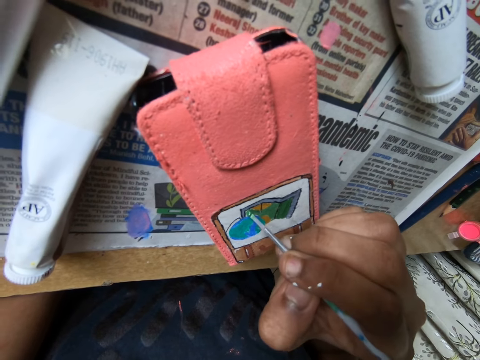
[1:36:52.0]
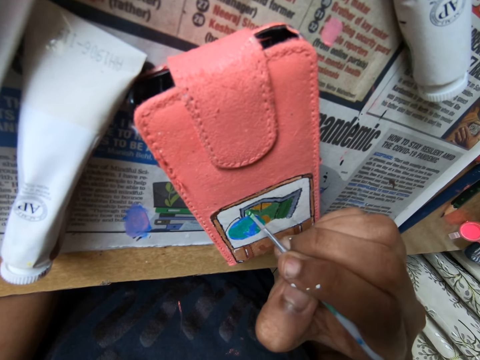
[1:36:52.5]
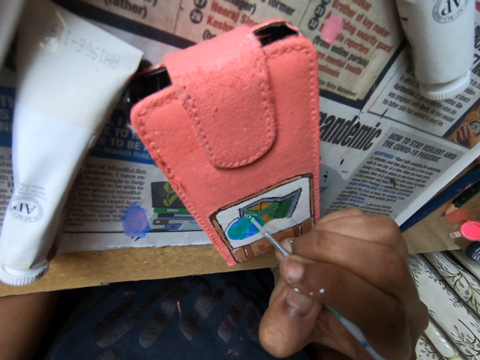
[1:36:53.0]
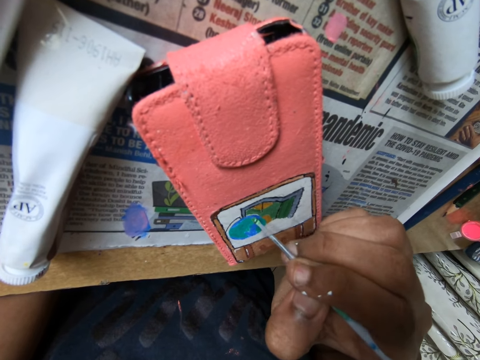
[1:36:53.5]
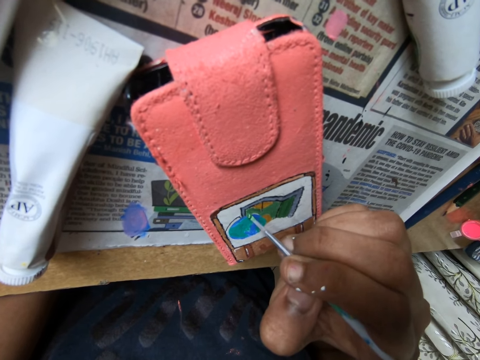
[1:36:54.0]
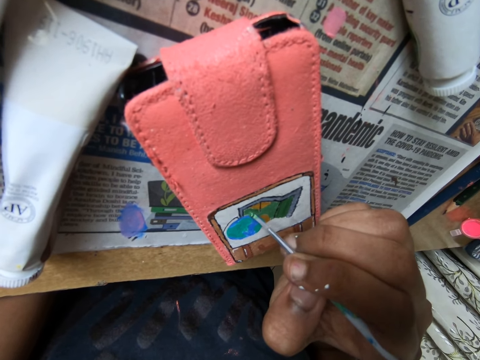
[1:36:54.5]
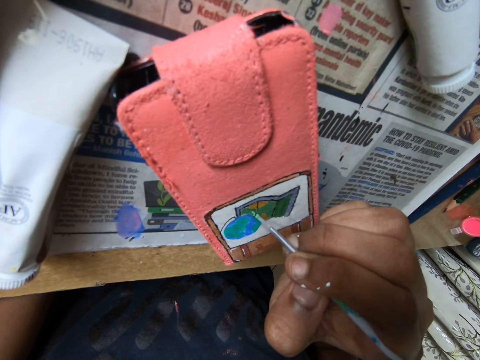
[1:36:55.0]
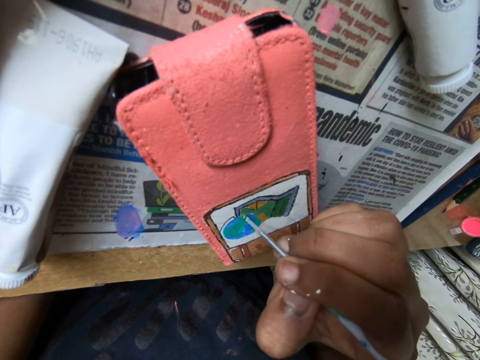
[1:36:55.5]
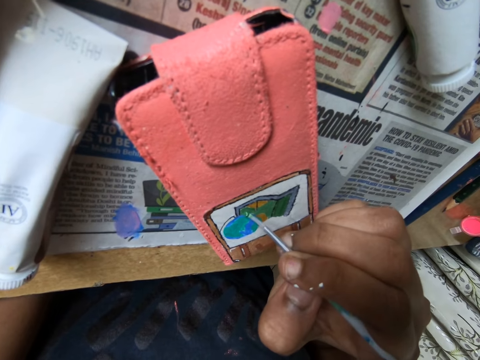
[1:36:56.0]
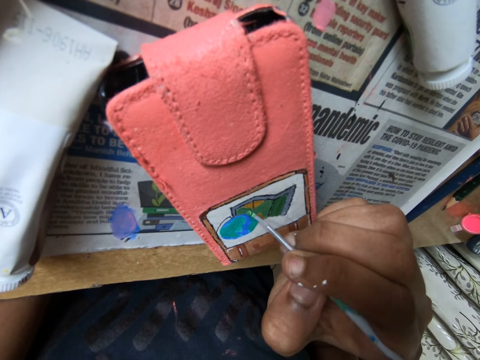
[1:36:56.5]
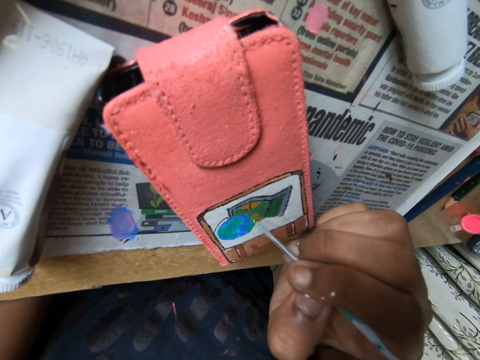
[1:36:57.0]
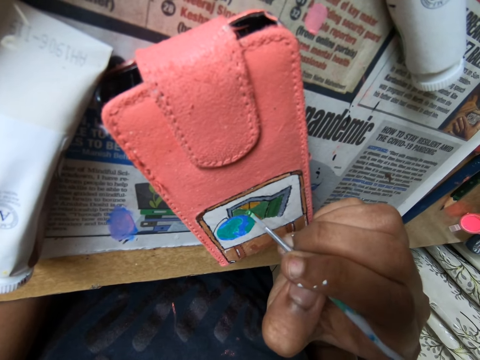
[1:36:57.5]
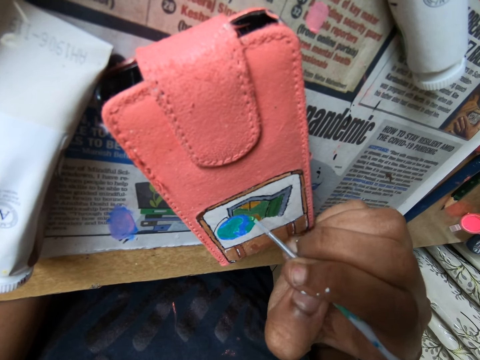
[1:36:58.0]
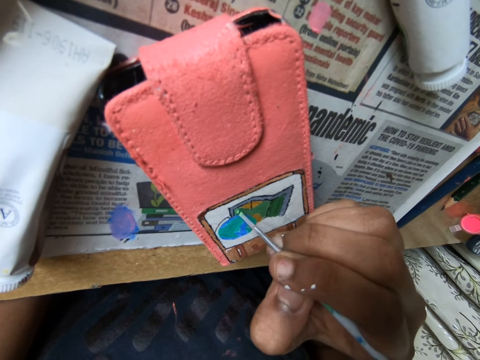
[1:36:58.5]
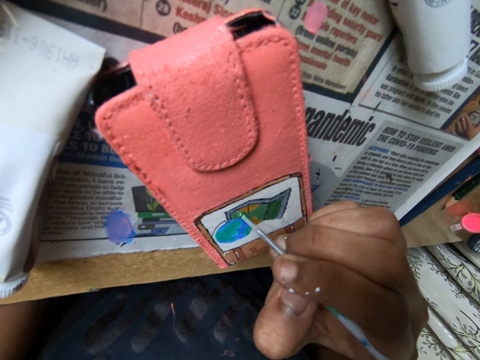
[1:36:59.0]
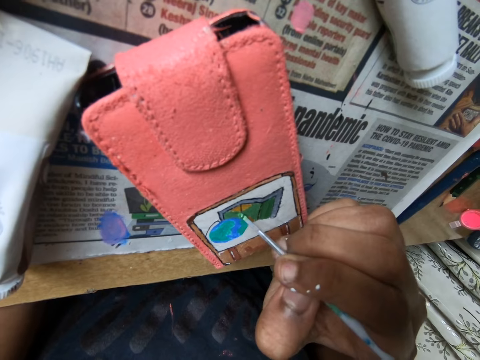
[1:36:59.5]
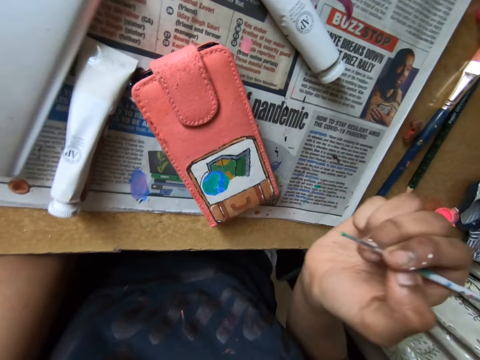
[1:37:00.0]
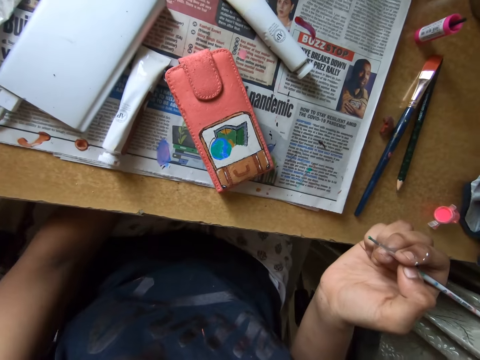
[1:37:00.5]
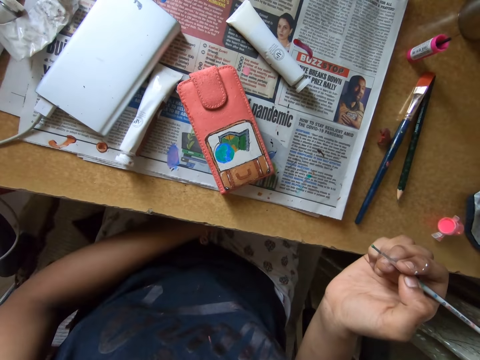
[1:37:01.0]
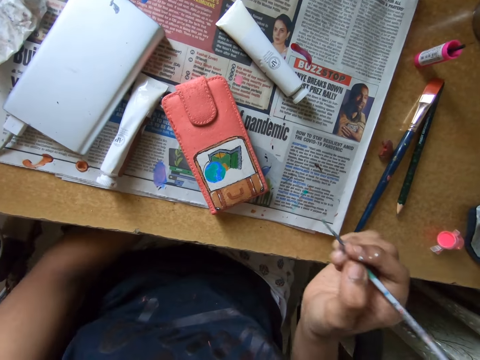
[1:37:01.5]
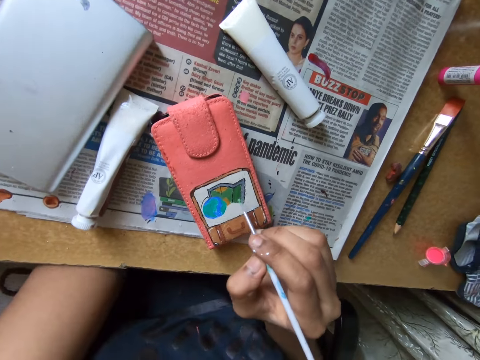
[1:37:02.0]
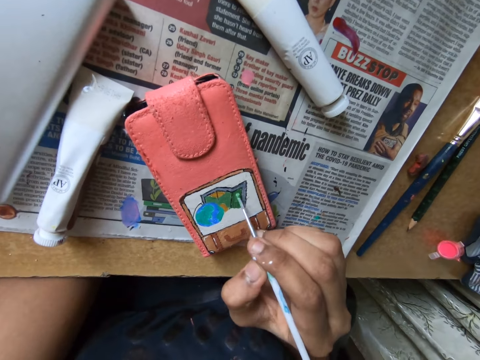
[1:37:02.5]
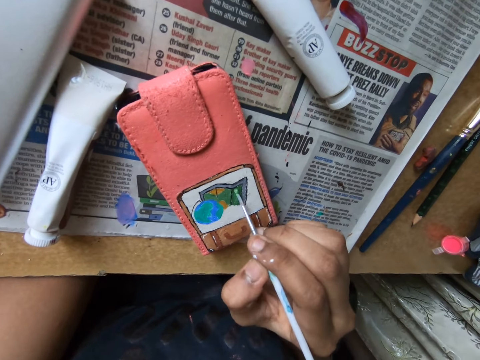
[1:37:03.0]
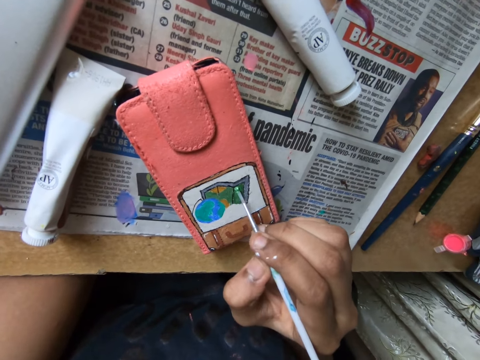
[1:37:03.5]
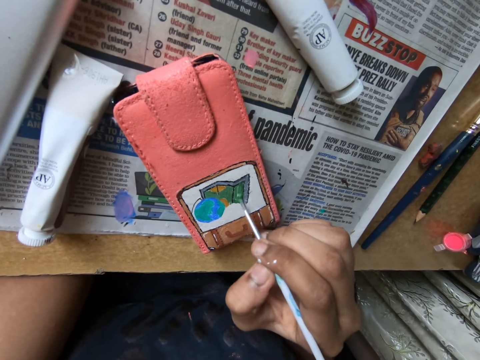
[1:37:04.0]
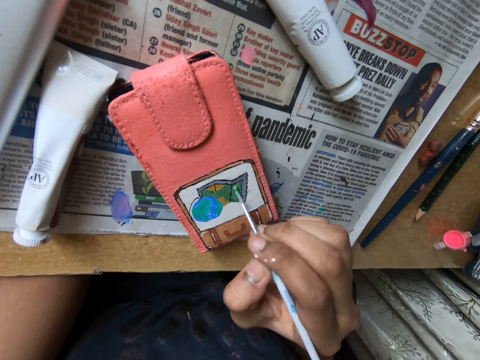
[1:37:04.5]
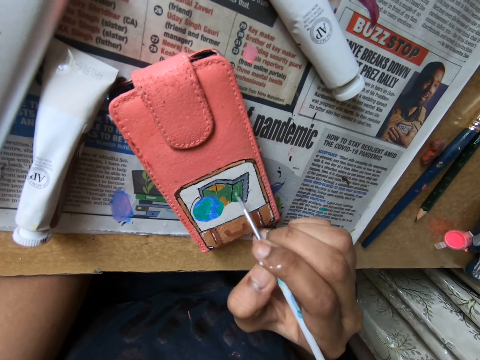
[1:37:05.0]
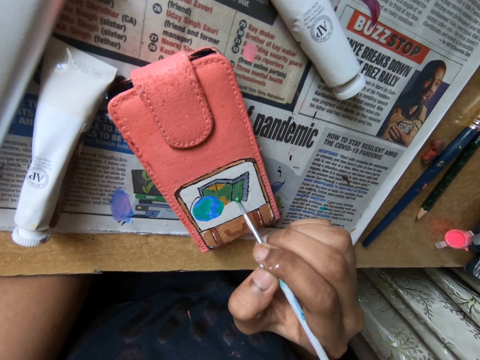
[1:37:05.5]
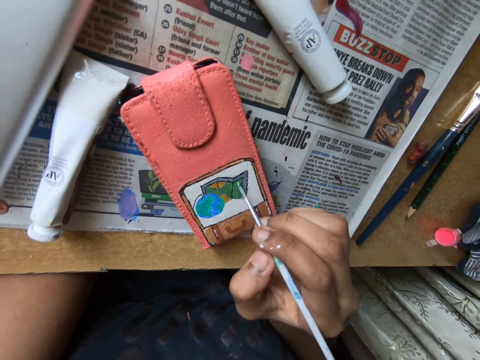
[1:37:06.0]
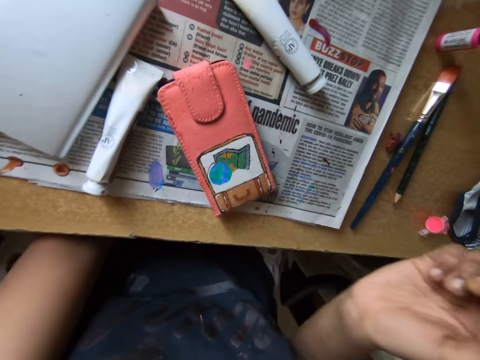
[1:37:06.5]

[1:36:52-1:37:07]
The camera wearer paints on the phone case on the table with the paint brush in her right hand.

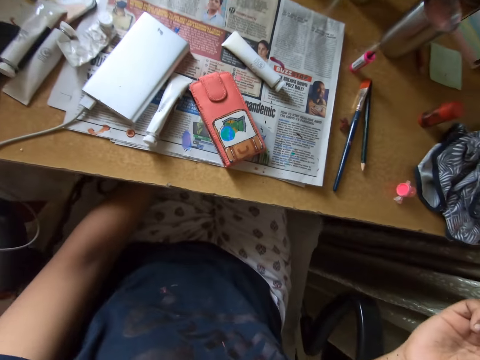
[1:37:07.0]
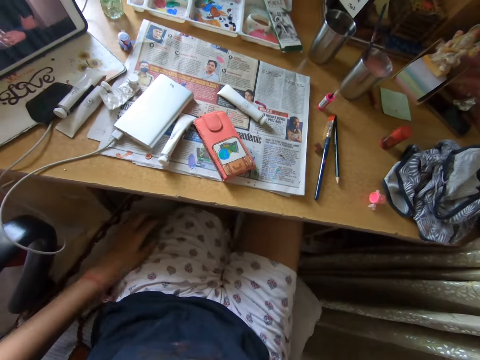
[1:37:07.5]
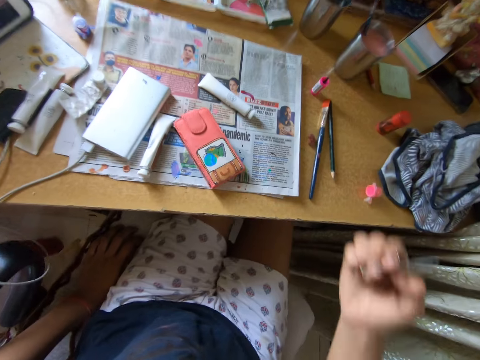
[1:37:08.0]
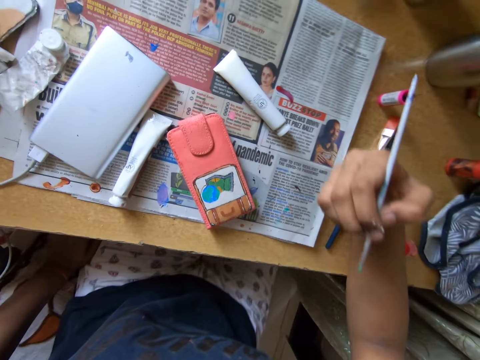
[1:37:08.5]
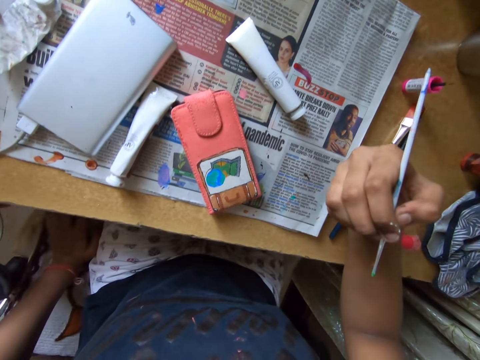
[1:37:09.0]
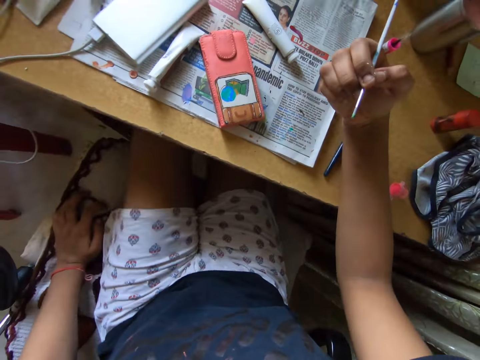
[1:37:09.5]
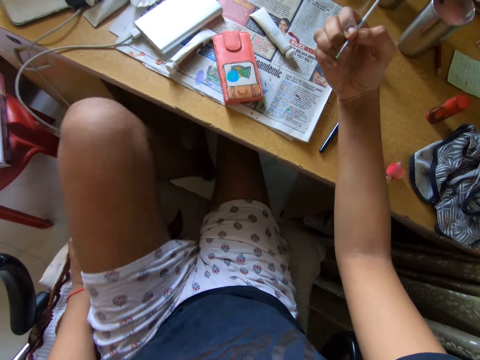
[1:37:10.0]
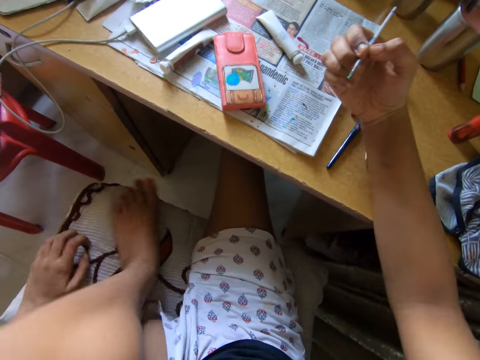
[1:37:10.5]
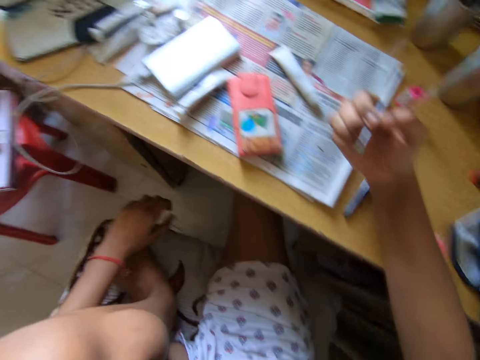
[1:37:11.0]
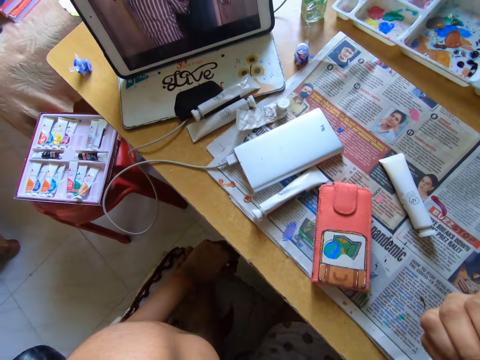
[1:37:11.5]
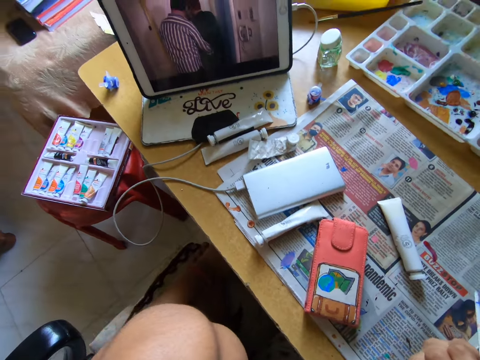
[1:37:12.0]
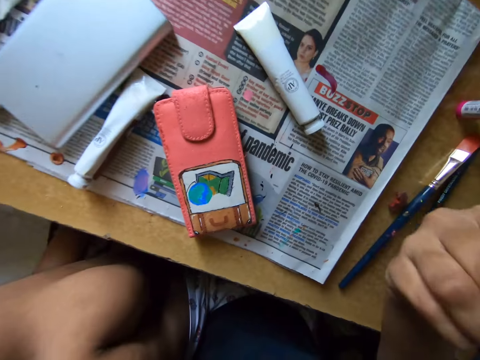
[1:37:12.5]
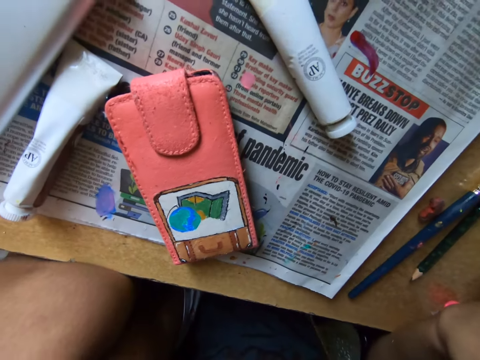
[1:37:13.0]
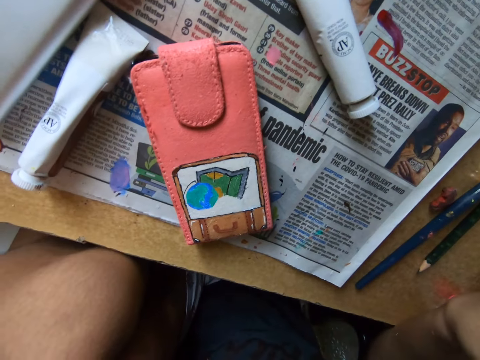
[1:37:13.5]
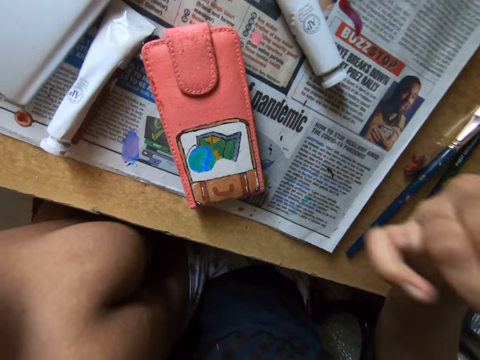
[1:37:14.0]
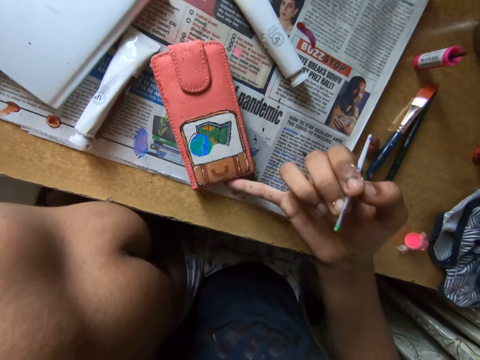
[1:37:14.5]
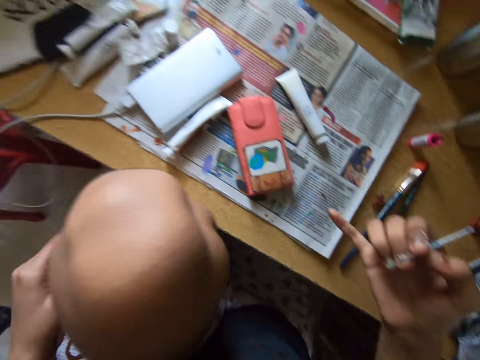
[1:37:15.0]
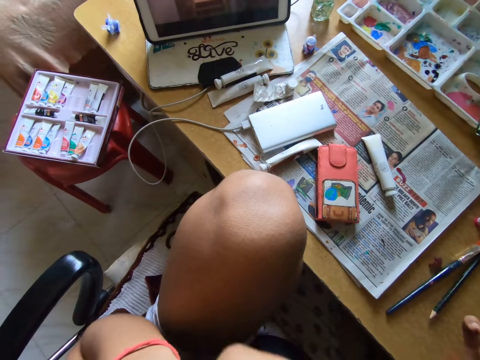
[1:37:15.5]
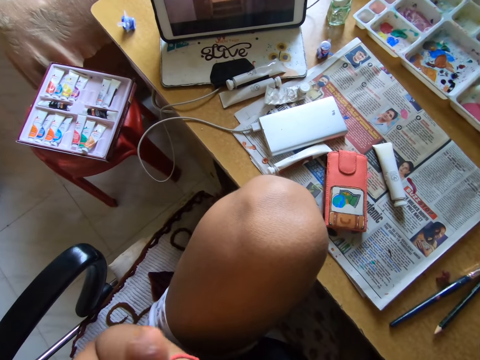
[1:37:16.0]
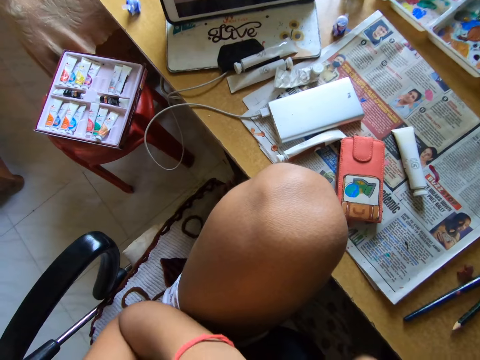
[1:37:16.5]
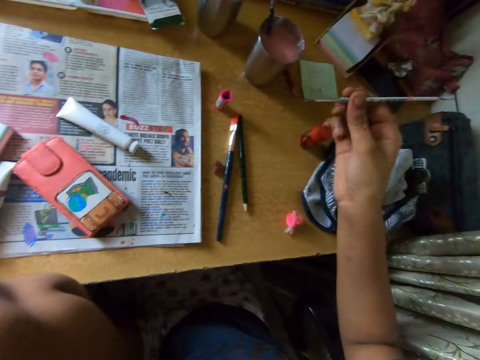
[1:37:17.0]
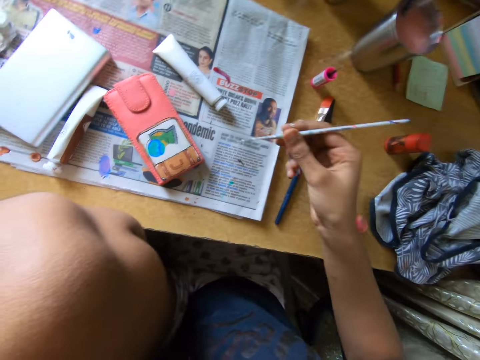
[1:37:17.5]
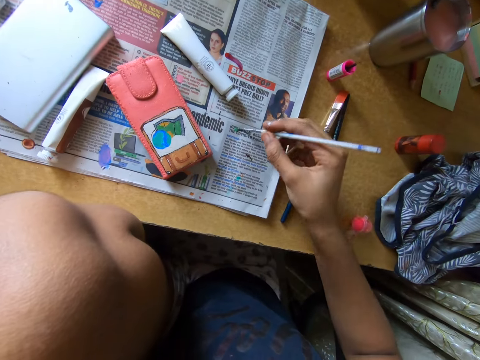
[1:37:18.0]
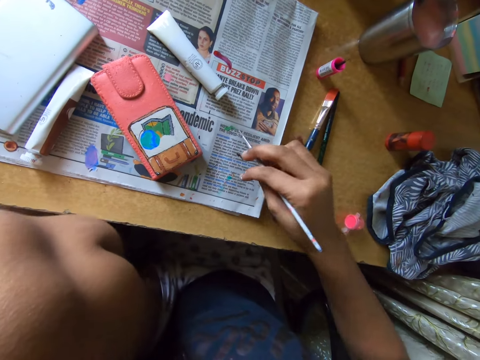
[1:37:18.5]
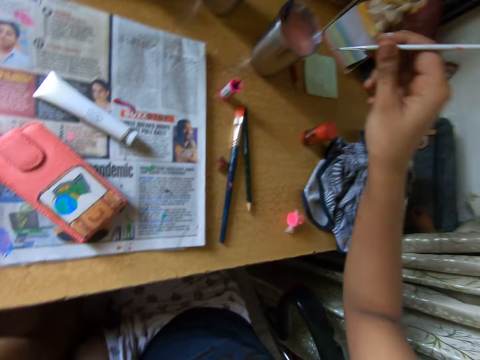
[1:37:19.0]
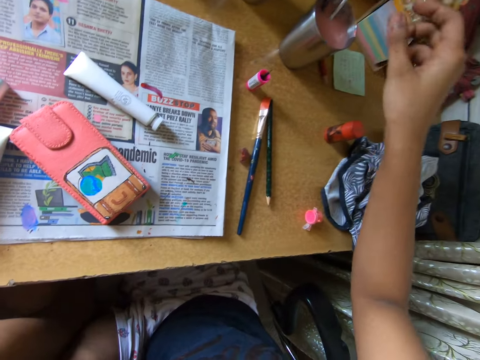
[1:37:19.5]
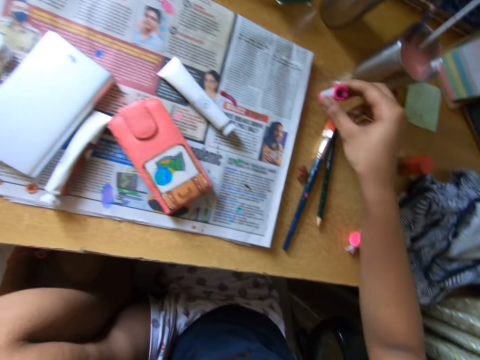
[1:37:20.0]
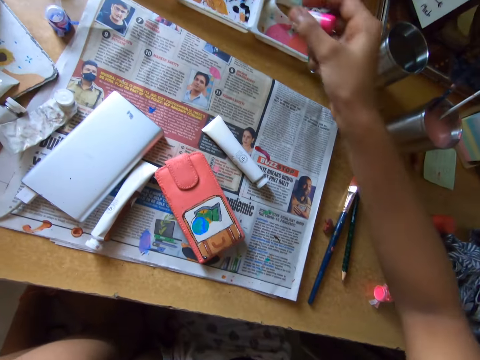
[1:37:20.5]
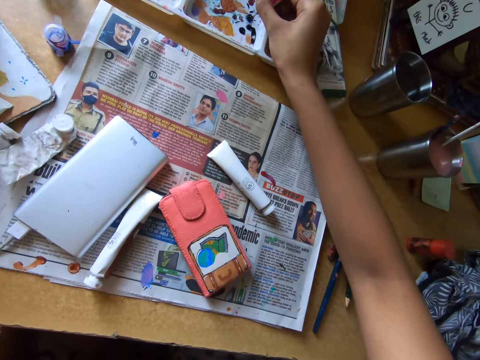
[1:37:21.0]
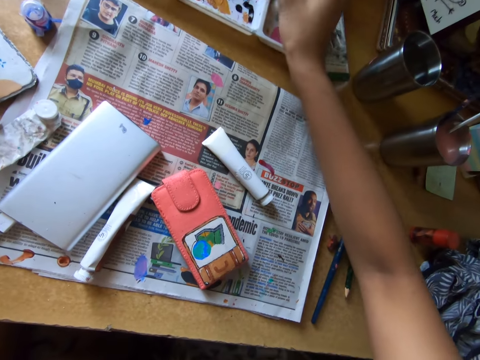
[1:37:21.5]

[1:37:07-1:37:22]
The camera wearer puts the left leg on the chair. She watches the show on the tablet on the table. She looks at the picture. She adjusts the phone case on the table with her right hand. She pushes aside the wallet. She watches the show on the tablet on the table. She rubs the paint brush on a newspaper on the table with her right hand. She drops the paint brush into a cup of water on the table with her right hand. She picks up the paint brush on the table with her right hand. She dabs the paint brush on the paint tray on the table with her right hand.
